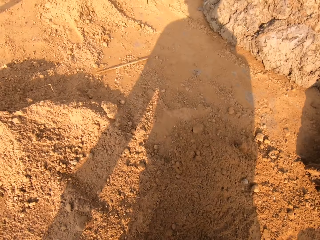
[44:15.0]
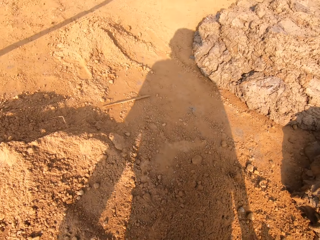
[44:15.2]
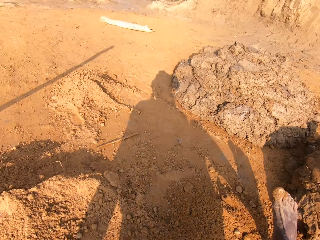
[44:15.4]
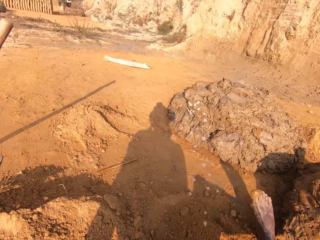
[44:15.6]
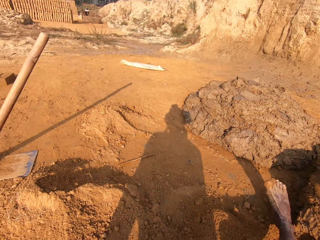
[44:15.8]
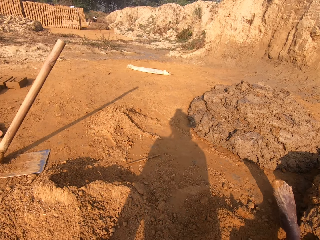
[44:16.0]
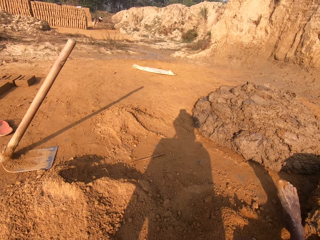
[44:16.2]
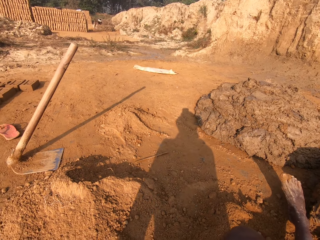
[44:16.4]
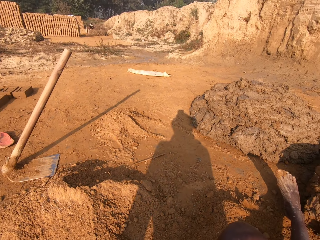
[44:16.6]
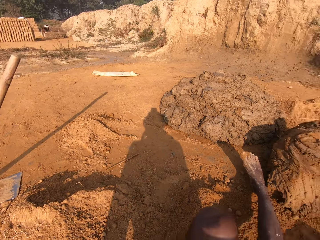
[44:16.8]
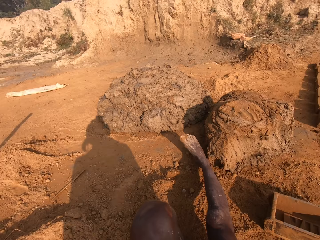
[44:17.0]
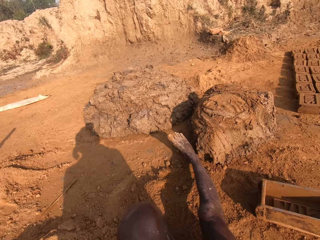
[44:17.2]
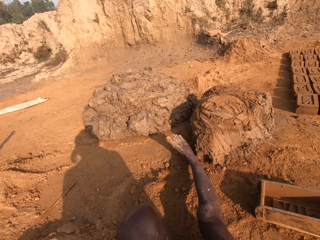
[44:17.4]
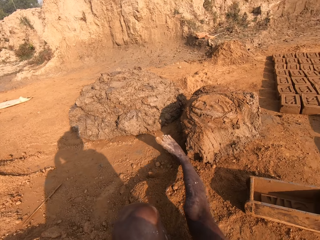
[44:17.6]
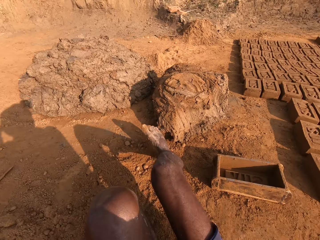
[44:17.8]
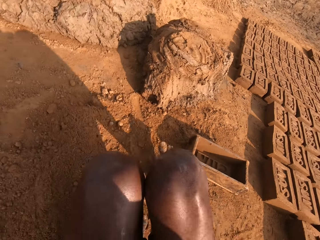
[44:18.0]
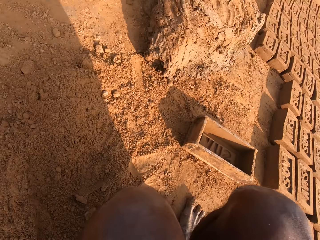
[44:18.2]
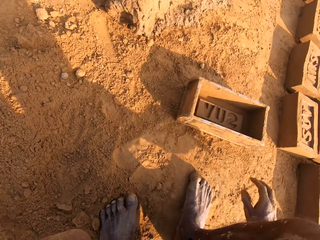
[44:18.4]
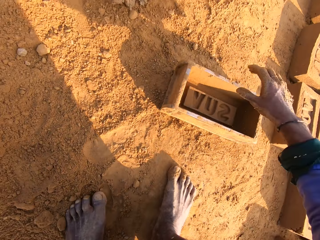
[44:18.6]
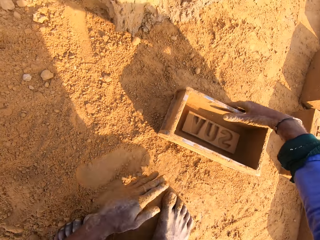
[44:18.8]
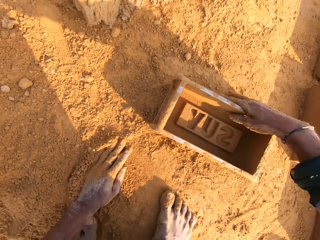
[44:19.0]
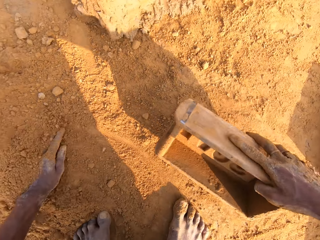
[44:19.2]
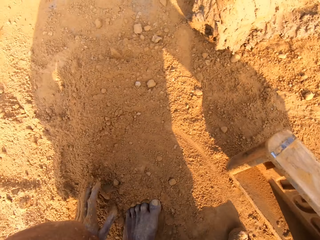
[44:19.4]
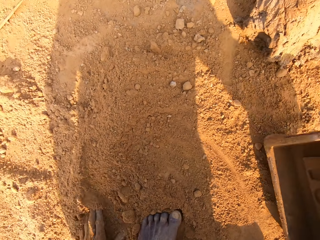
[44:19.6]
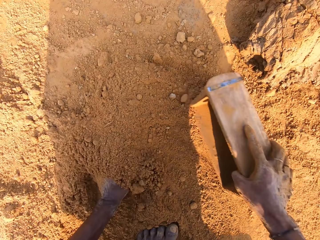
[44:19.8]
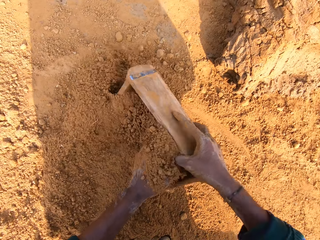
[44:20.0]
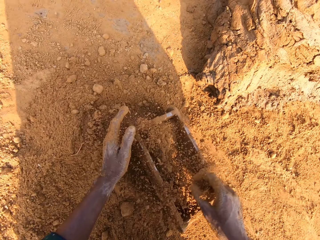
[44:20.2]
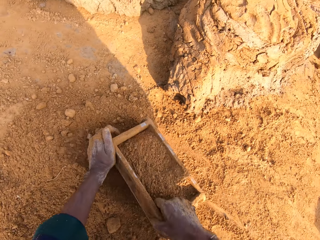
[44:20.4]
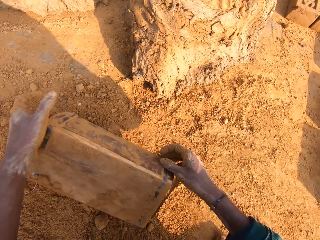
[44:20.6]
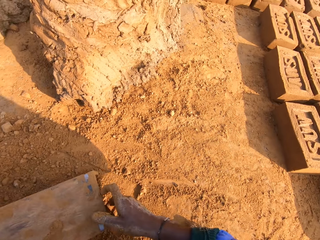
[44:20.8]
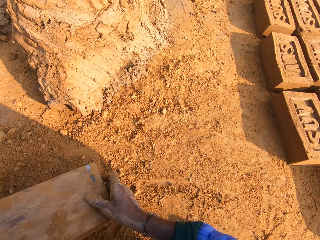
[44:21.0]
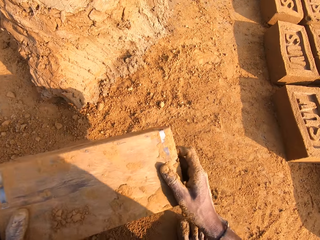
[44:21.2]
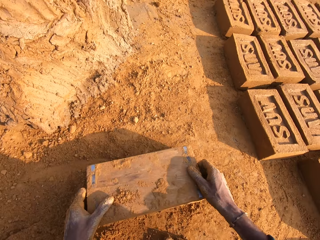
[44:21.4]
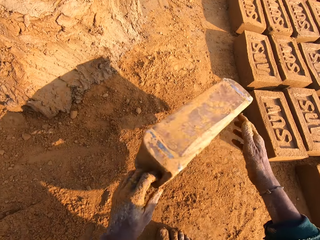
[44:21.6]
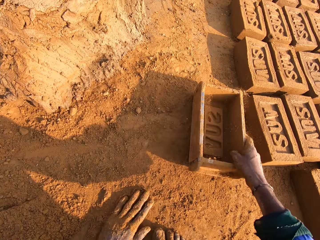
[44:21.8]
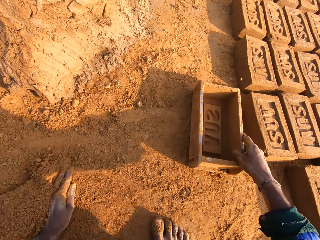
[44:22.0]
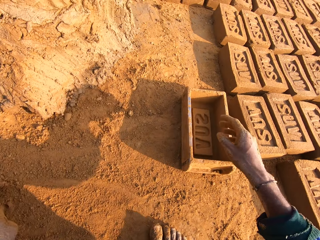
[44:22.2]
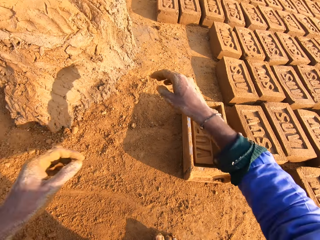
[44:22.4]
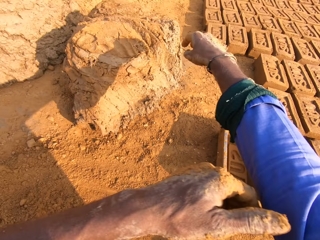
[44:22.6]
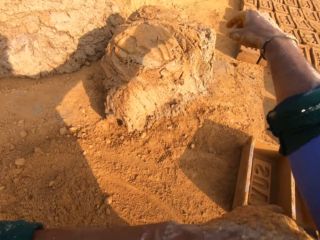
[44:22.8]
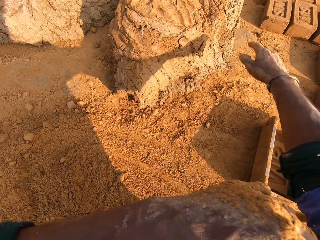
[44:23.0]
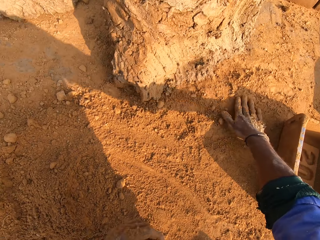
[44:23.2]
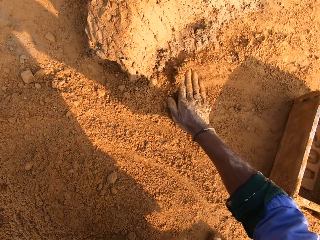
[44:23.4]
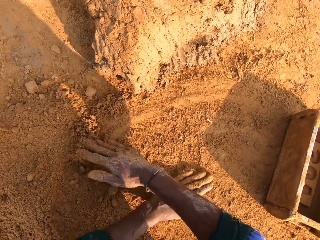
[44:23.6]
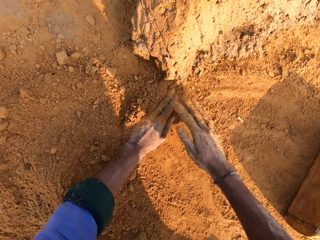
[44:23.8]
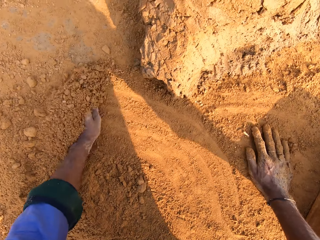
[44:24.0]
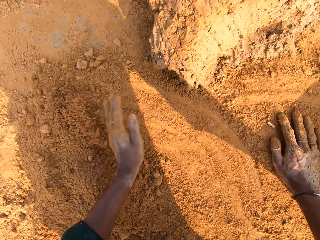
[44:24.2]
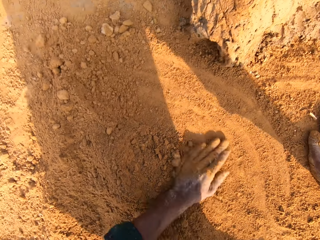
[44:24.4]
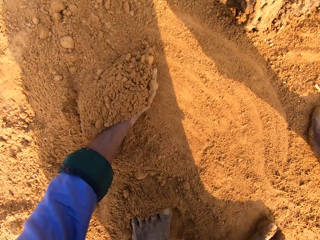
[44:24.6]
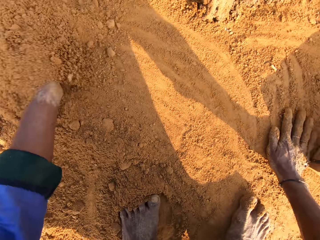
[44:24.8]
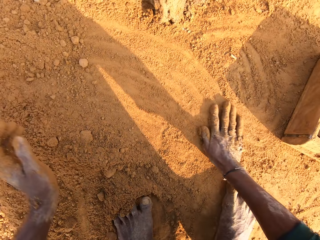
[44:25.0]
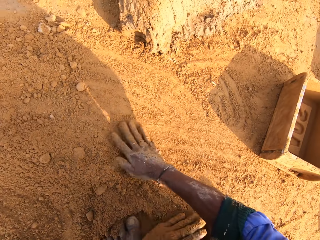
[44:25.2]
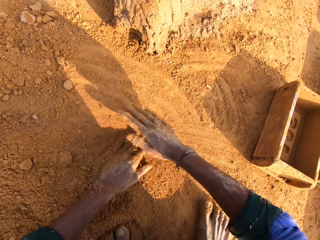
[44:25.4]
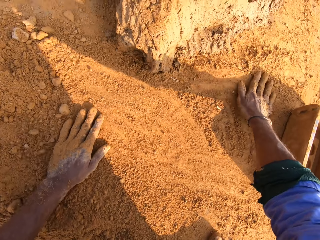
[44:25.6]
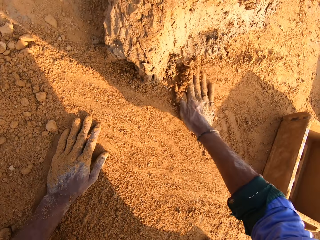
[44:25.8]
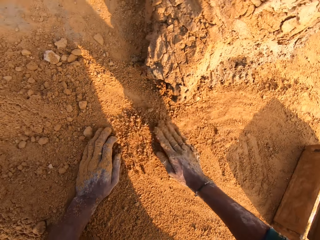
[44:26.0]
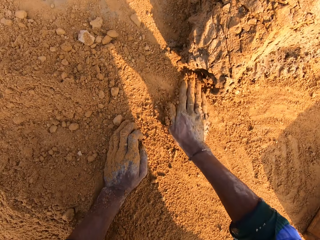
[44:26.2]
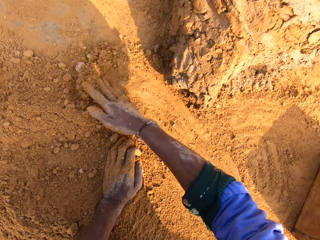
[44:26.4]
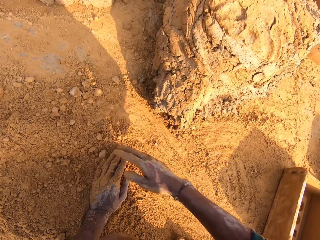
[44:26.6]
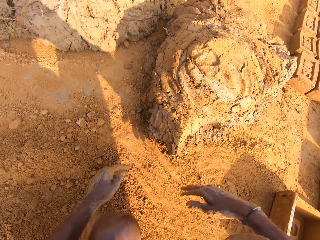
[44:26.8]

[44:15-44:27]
The camera wearer picks the brick mold. He adds sand in the brick mold. He pours sand from the brick mold. He puts the brick mold on the ground. He folds the sleeve of his sweater with his left hand. He touches the soil. He rubs his hands on the sand.

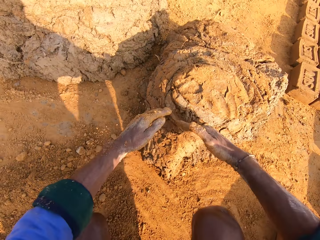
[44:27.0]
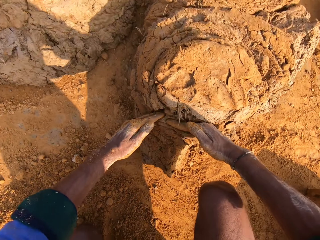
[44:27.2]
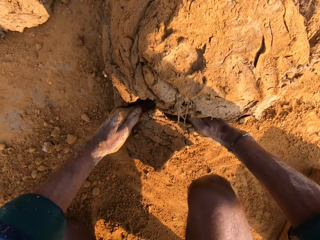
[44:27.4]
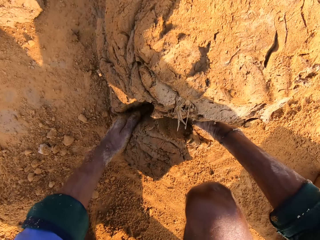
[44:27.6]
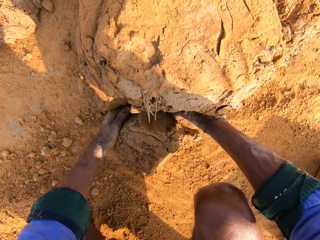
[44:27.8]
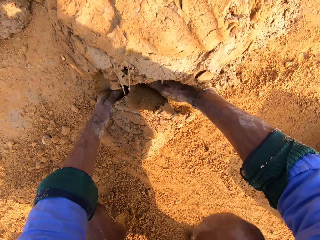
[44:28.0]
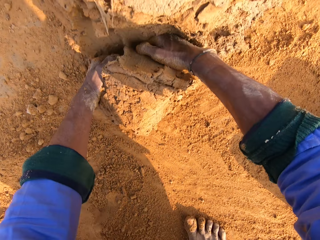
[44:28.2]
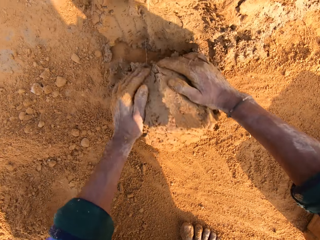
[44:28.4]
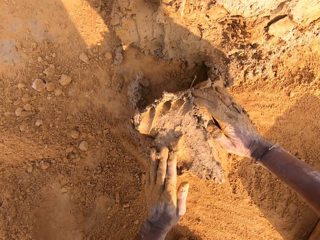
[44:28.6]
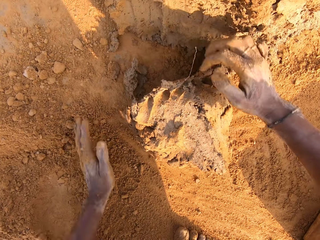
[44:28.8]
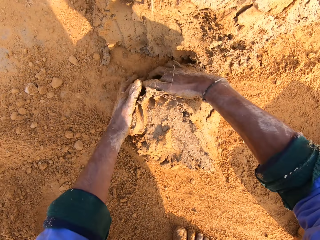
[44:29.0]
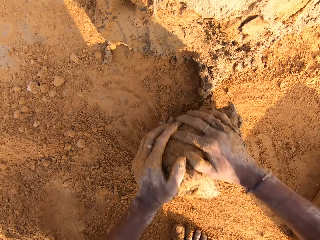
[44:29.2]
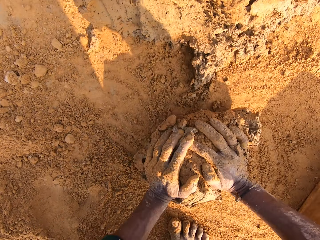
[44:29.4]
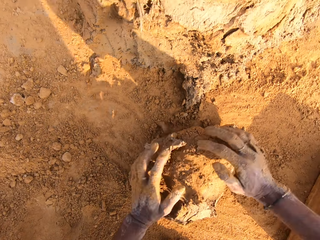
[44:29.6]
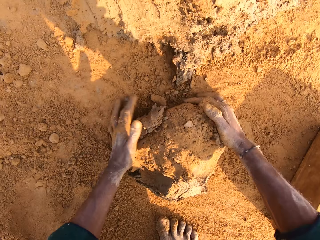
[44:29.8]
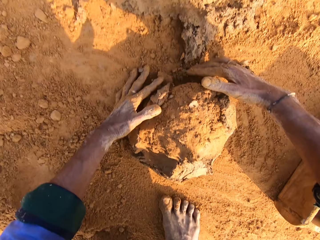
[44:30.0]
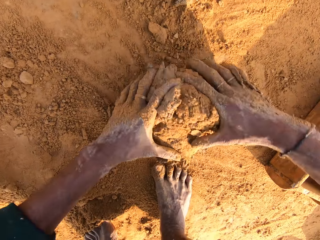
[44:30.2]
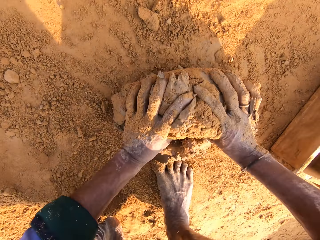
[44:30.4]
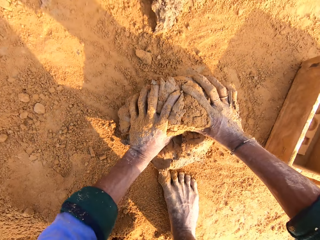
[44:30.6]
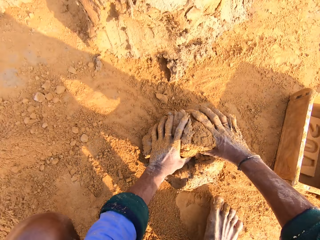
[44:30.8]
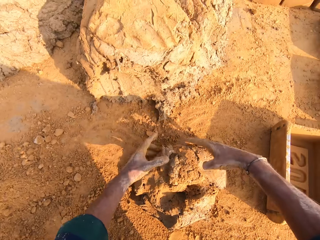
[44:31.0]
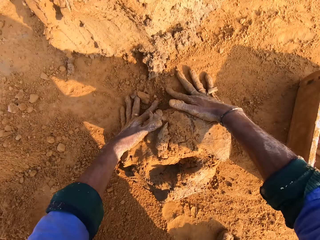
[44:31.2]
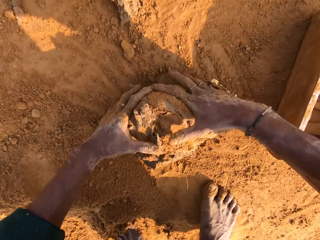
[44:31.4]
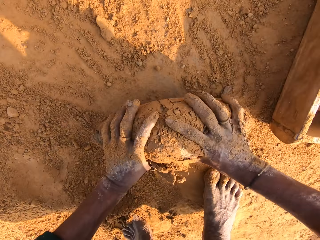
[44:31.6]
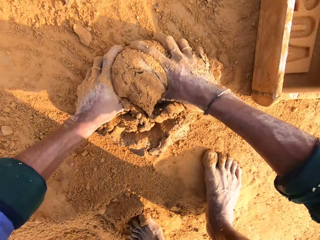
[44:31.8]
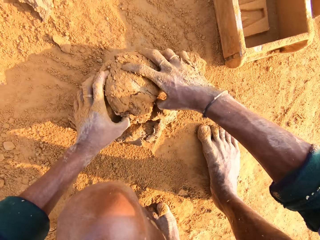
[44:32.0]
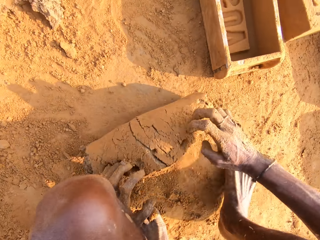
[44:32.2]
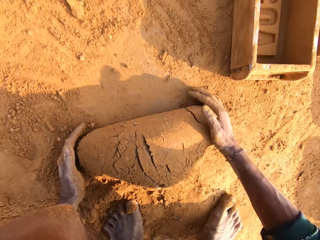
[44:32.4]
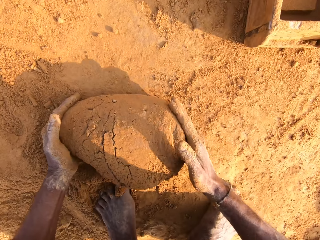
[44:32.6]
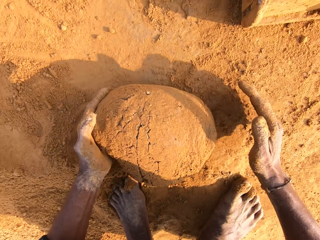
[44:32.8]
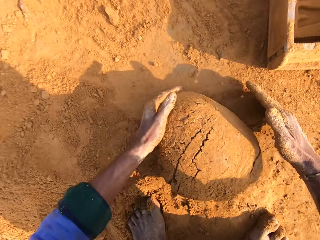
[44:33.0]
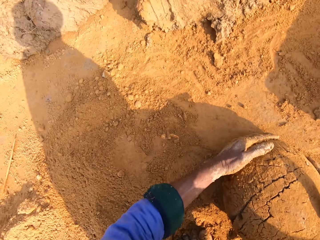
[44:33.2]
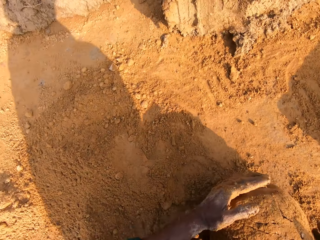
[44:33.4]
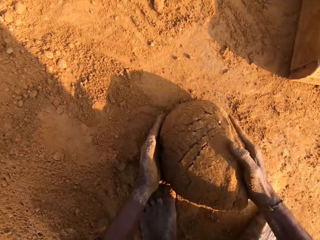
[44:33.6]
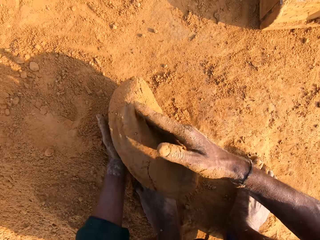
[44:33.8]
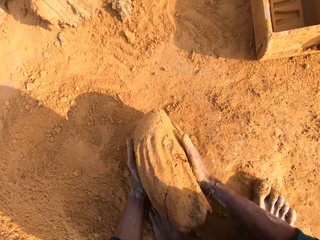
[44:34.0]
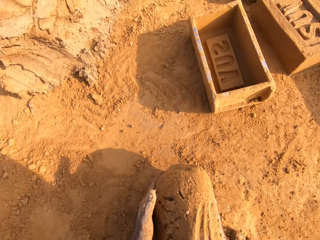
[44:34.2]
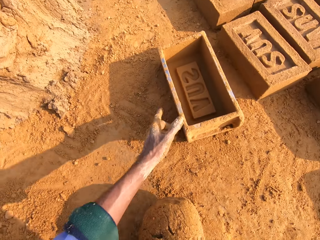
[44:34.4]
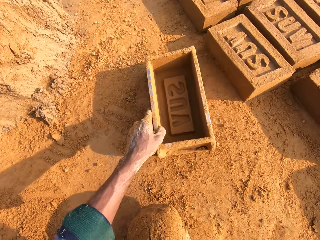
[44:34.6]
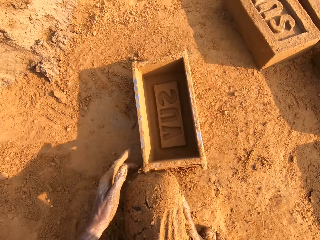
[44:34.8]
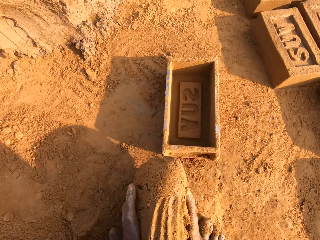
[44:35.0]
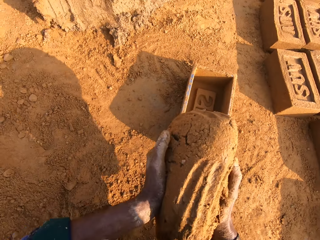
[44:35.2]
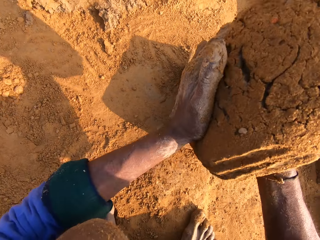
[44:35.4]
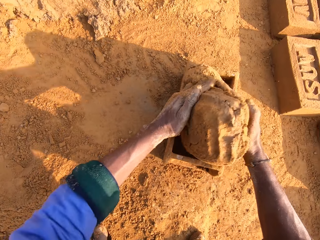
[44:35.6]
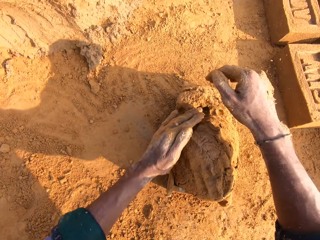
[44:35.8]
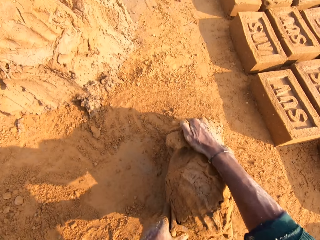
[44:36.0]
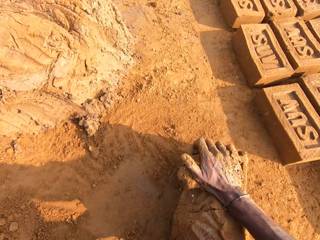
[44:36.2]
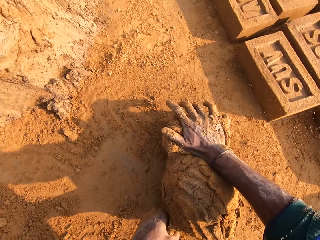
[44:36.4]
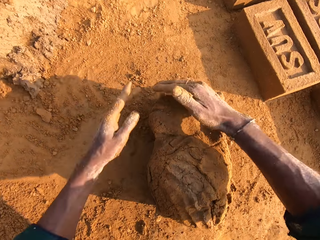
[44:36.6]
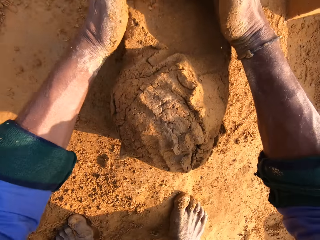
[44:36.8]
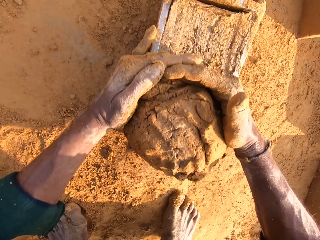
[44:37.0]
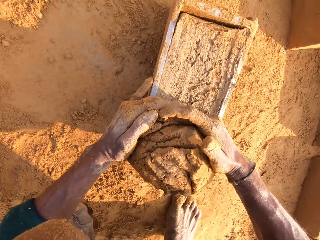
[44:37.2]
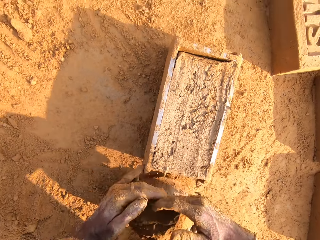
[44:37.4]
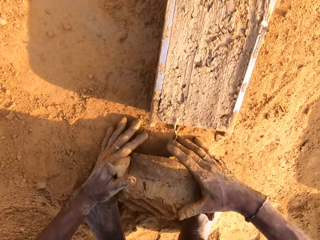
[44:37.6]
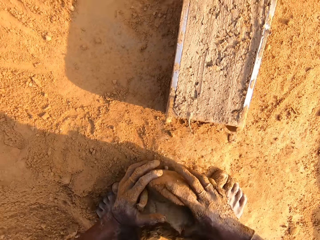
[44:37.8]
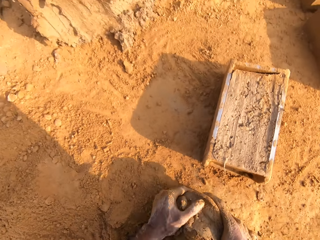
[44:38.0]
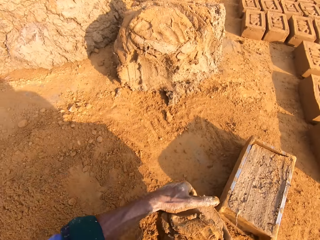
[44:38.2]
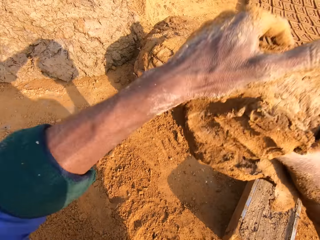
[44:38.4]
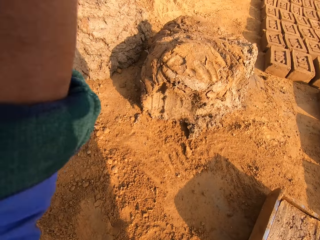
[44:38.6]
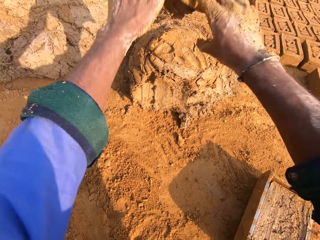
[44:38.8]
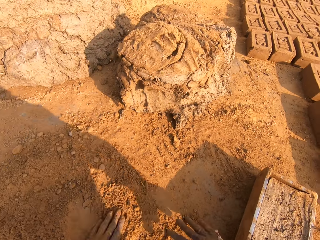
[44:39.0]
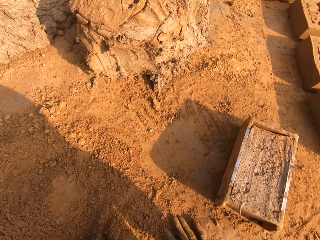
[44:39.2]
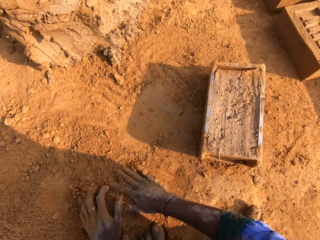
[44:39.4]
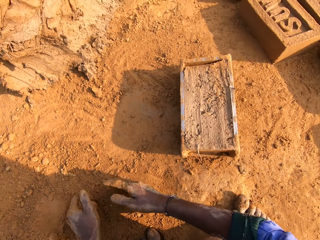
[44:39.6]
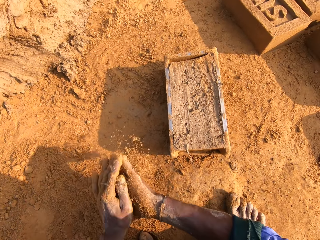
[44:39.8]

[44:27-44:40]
The camera wearer cuts a small amount of mortar or mud from the heap of mortar. He rolls the mortar on the ground. He picks the mud. He picks the brick mold. He pulls the brick mold. He drops the mortar in the brick mold. He presses the mud, cuts the mud and scrapes off excess mortar with his hands. He picks the mud. He throws the mortar in the heap of mortar. He touches the soil.
